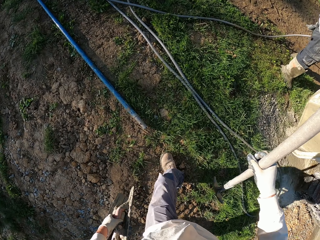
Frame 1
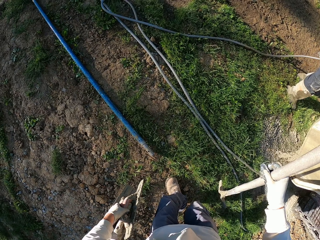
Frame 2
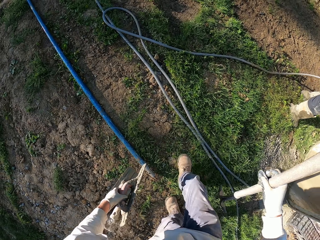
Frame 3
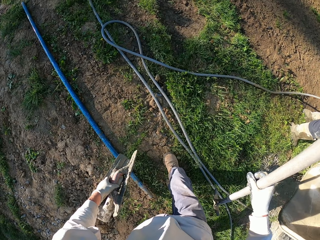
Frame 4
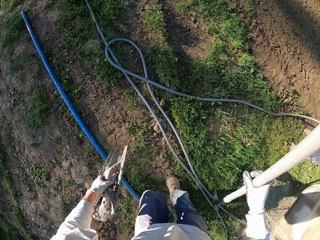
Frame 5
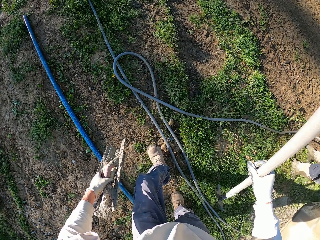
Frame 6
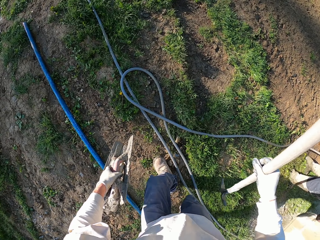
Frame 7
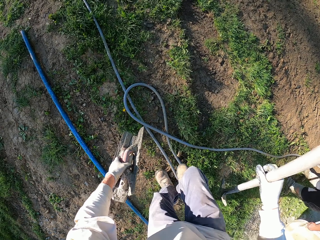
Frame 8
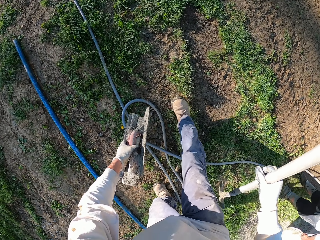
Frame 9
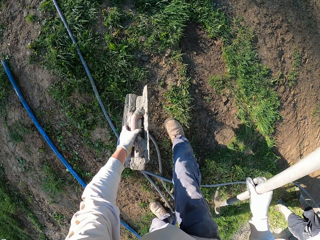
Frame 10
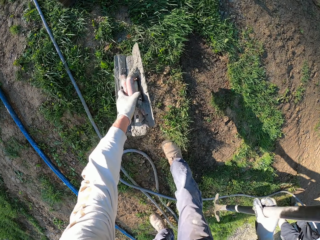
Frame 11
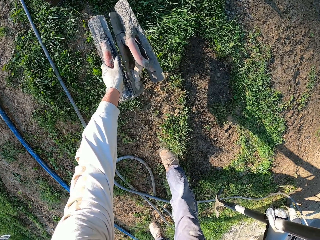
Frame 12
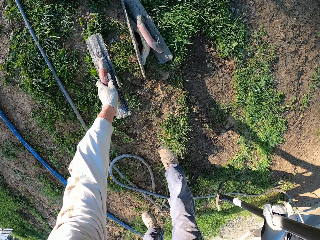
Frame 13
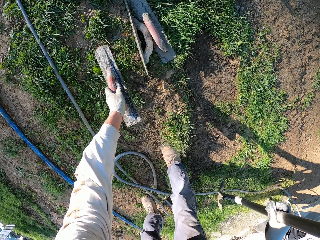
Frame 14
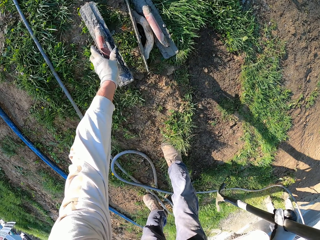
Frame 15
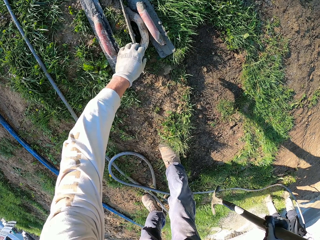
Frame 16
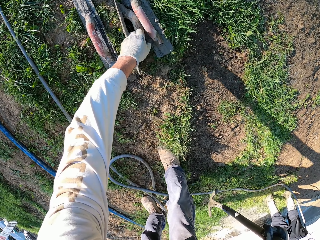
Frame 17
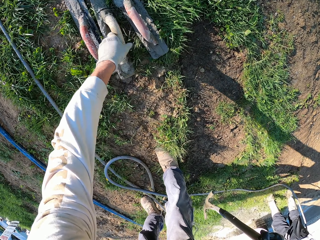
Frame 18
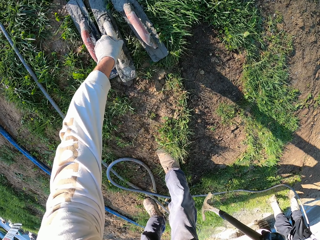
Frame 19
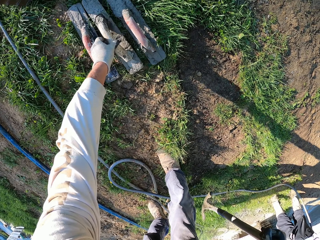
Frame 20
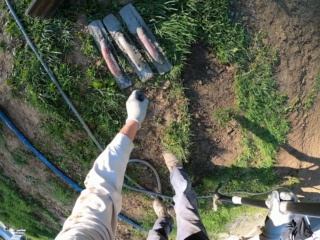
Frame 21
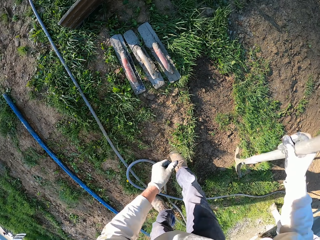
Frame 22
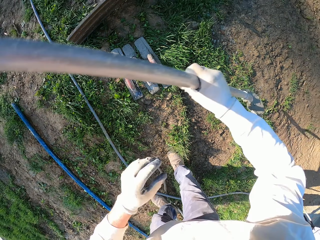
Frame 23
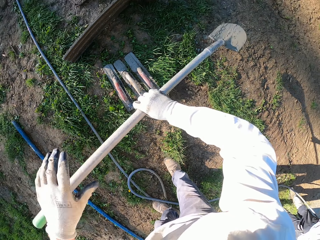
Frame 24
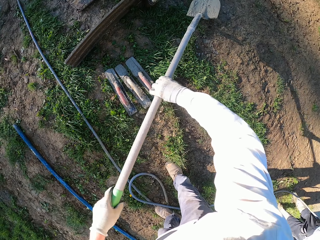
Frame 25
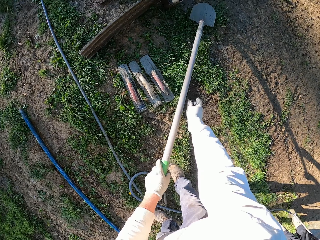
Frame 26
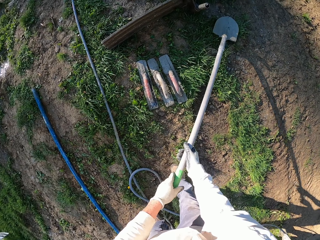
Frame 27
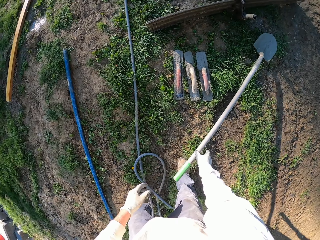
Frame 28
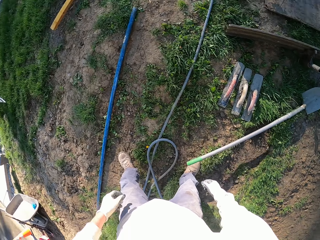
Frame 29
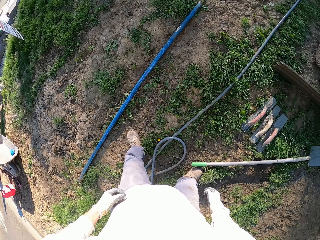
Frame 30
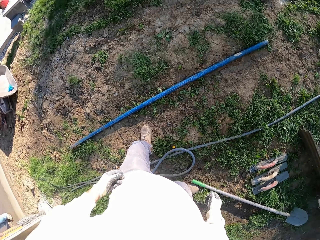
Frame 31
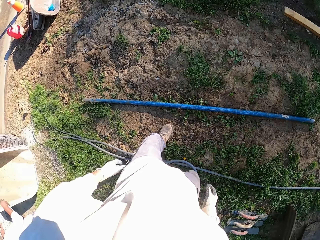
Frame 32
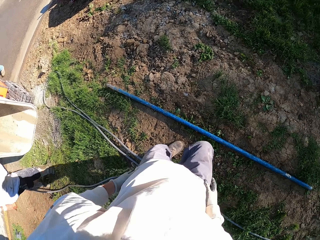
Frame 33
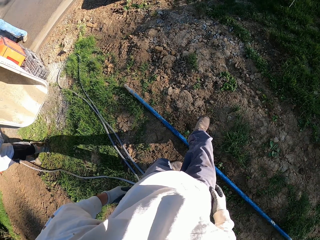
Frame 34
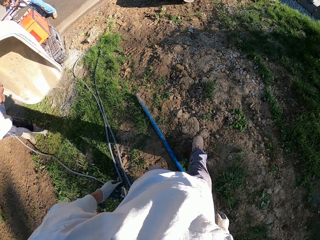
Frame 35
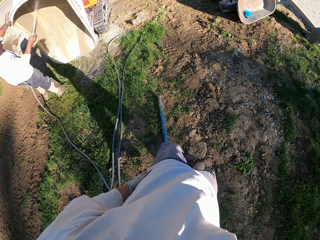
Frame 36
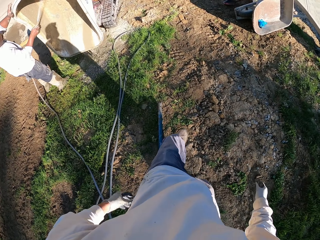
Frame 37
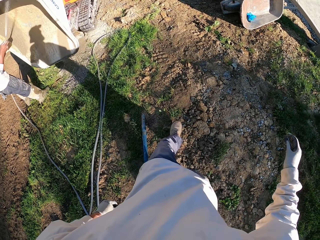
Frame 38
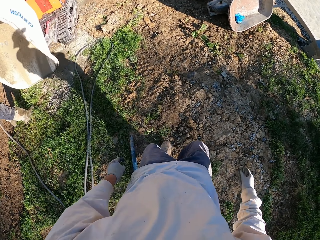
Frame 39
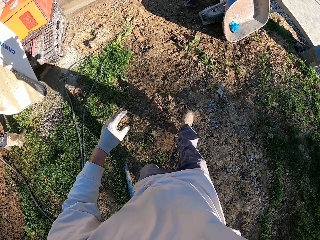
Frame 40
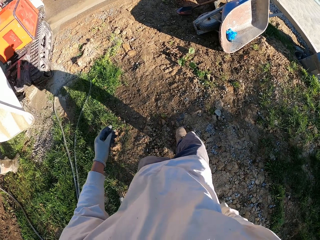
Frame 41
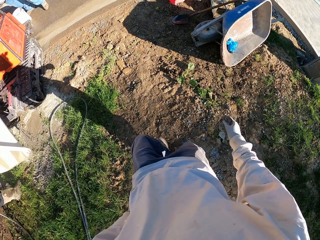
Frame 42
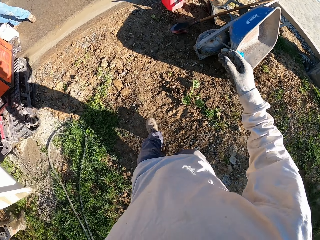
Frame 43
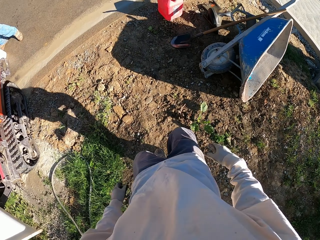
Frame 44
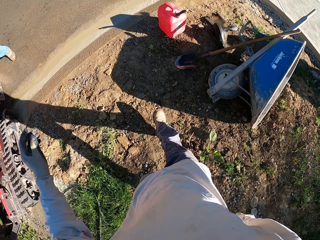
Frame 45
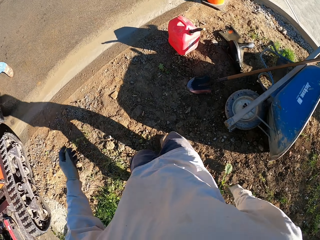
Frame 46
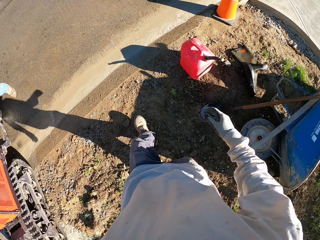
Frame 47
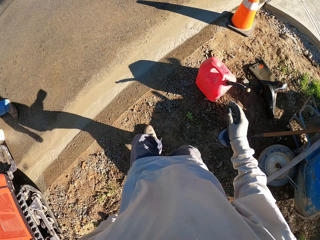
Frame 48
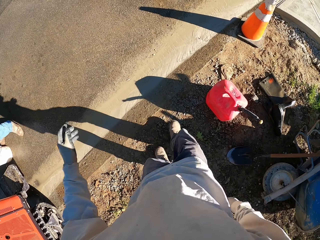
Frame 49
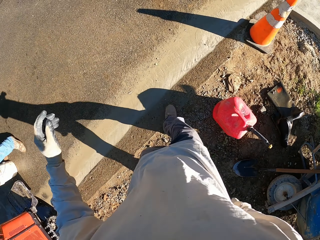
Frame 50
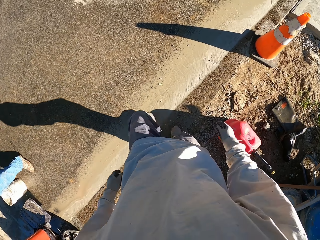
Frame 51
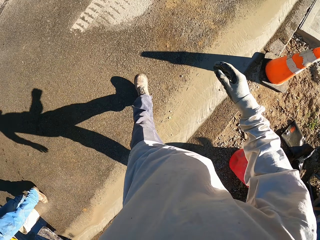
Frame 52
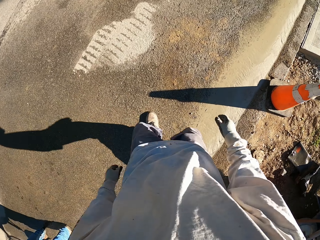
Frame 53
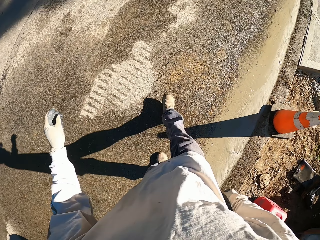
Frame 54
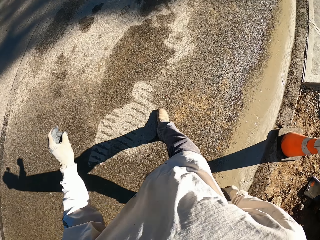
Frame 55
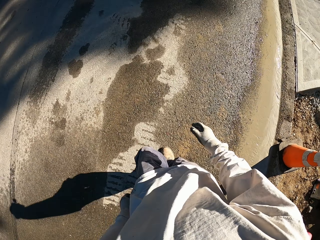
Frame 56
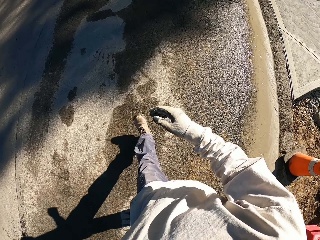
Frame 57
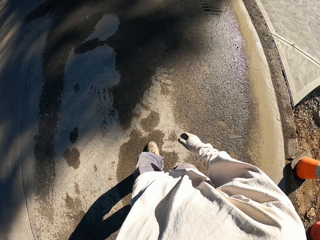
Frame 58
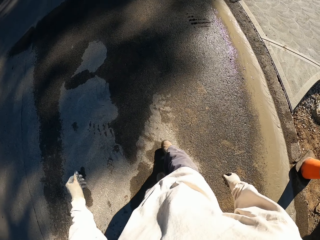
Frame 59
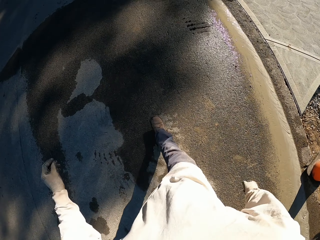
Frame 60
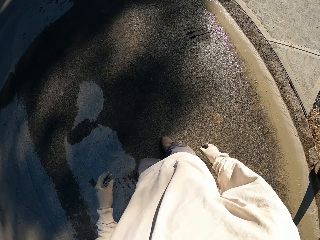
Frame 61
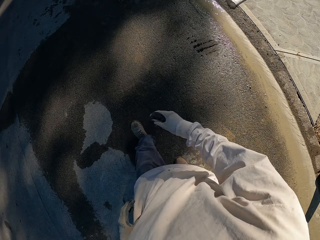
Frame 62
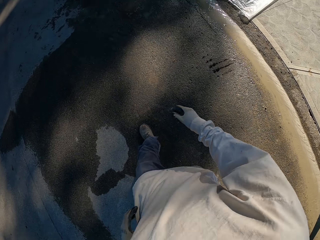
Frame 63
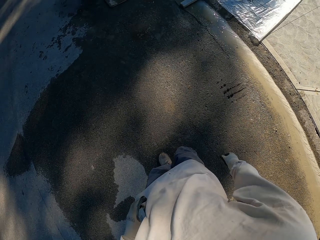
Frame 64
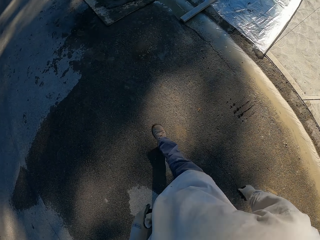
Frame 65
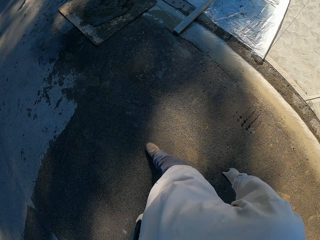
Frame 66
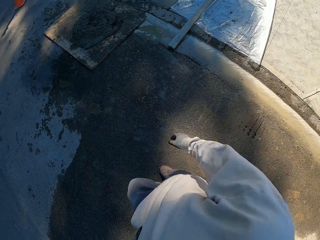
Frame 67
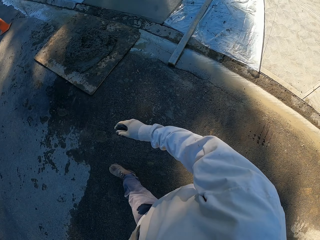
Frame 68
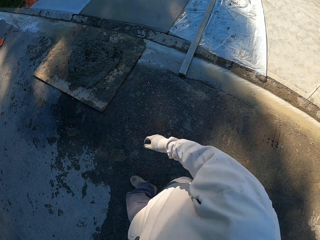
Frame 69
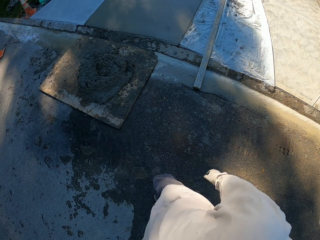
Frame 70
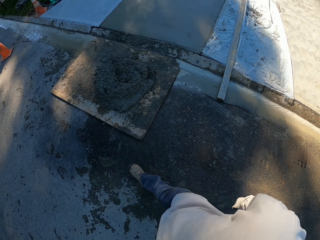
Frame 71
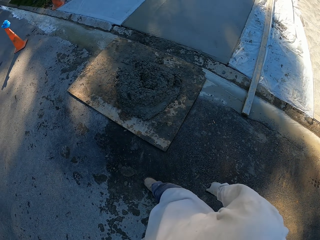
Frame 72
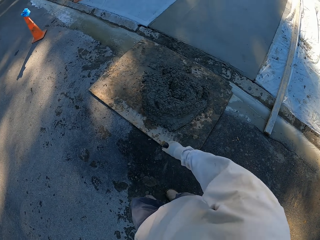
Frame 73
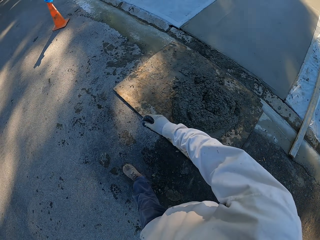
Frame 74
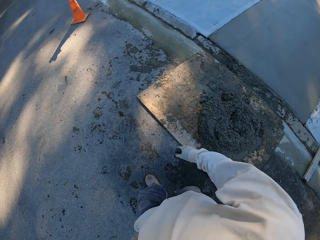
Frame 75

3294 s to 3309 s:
The camera wearer drops the concrete floats on the grass. He turns a concrete float. He holds the masonry trowel. He holds the spade. He puts the spade on the grass. He turns around. He walks. He swings his hands. He walks around.

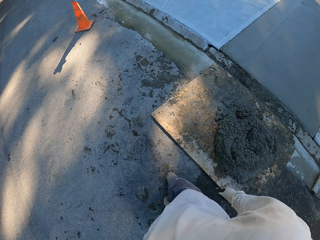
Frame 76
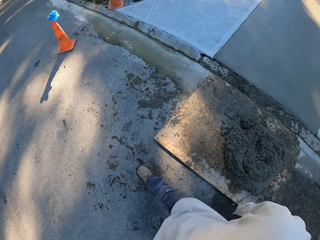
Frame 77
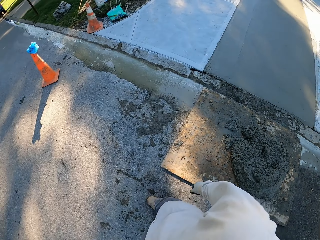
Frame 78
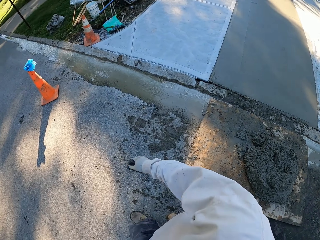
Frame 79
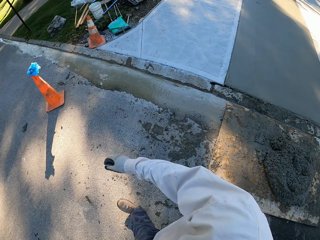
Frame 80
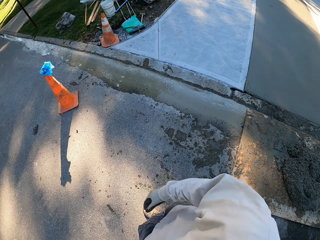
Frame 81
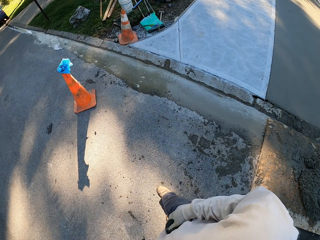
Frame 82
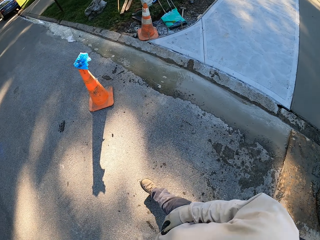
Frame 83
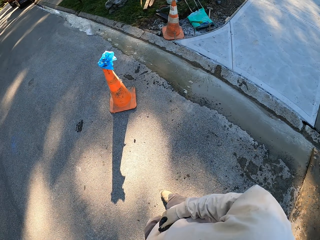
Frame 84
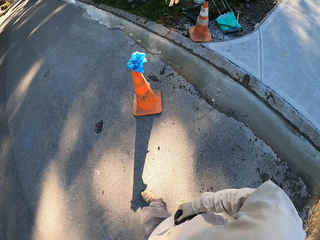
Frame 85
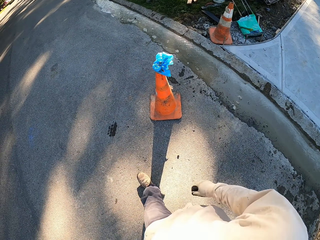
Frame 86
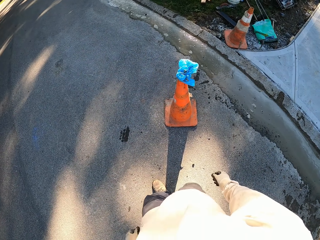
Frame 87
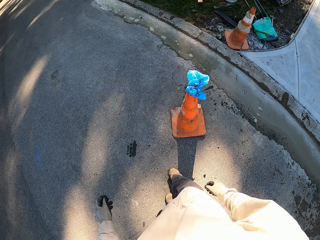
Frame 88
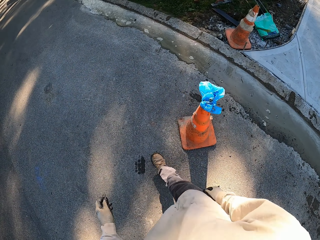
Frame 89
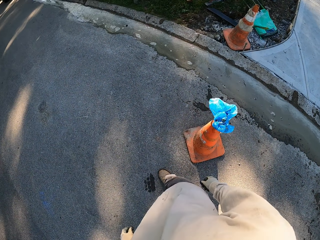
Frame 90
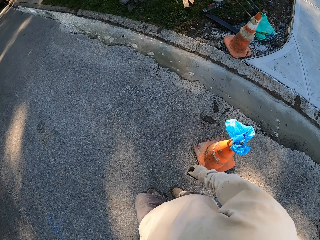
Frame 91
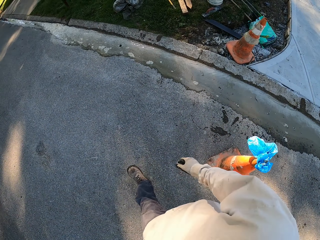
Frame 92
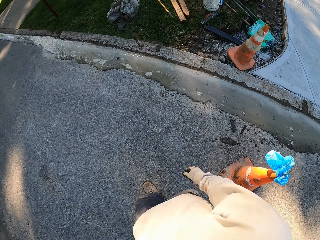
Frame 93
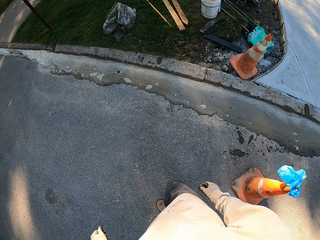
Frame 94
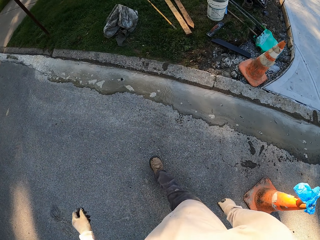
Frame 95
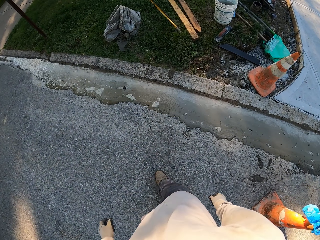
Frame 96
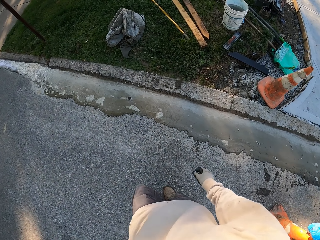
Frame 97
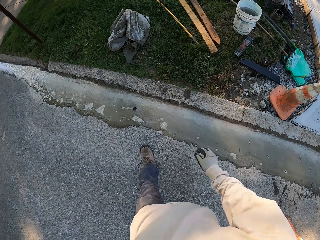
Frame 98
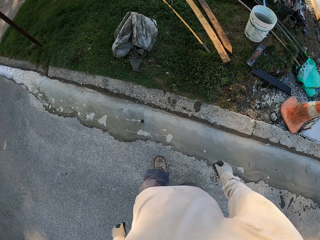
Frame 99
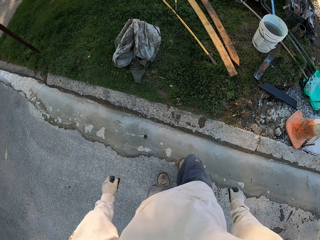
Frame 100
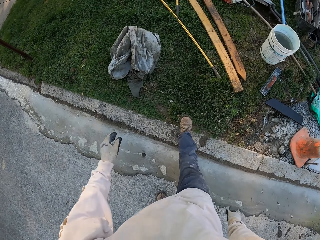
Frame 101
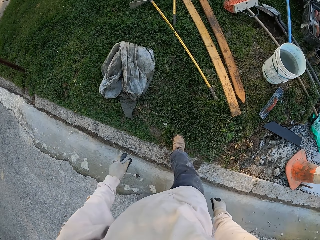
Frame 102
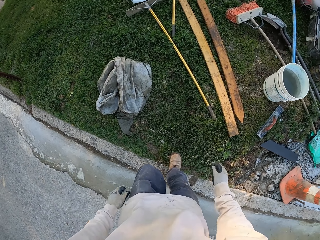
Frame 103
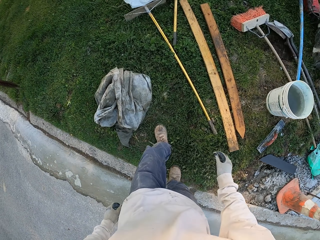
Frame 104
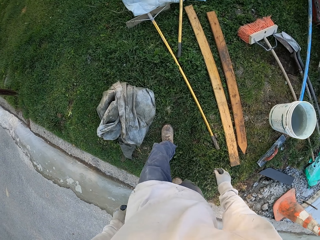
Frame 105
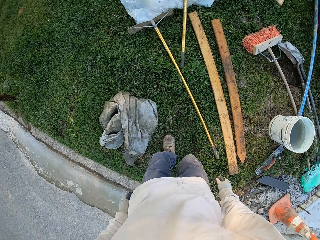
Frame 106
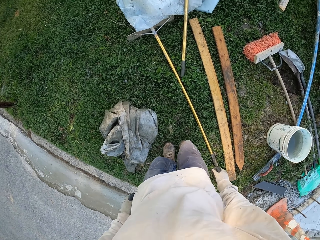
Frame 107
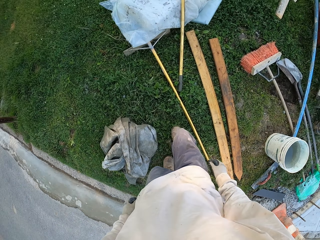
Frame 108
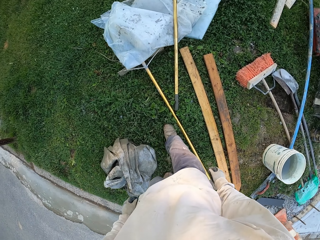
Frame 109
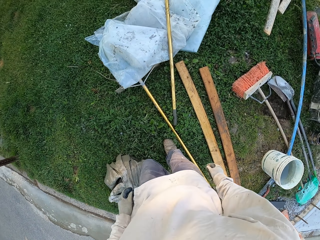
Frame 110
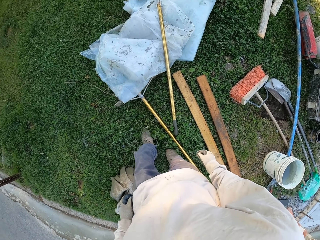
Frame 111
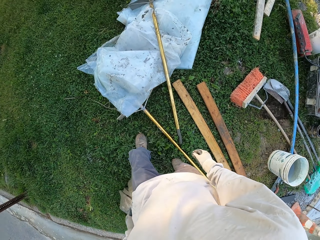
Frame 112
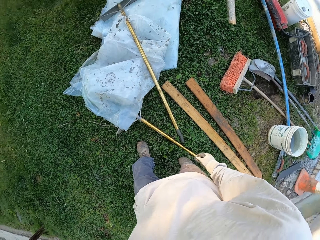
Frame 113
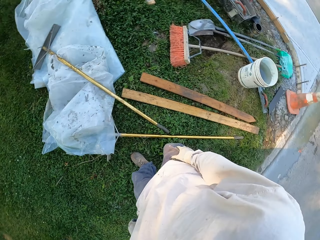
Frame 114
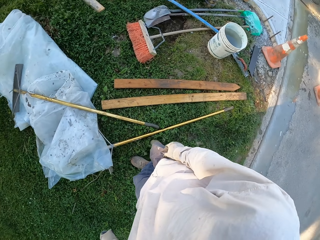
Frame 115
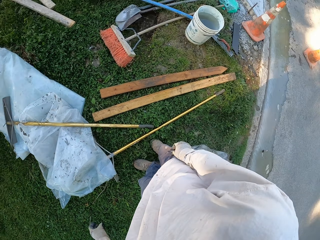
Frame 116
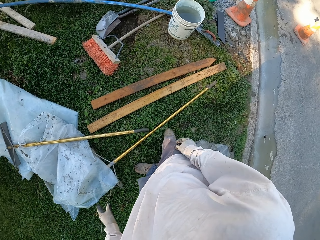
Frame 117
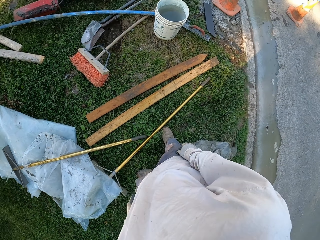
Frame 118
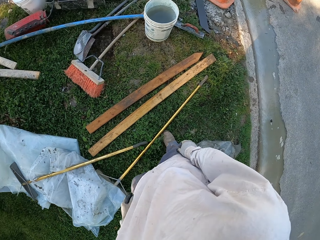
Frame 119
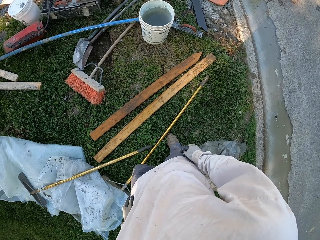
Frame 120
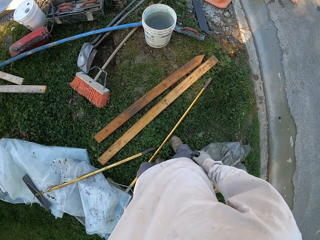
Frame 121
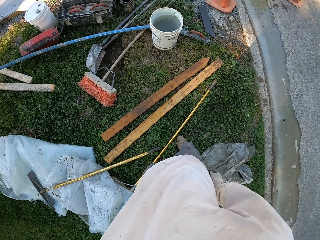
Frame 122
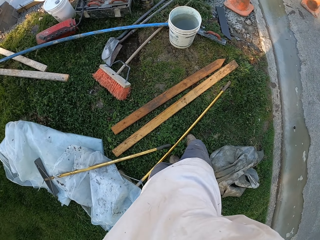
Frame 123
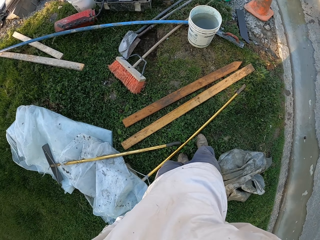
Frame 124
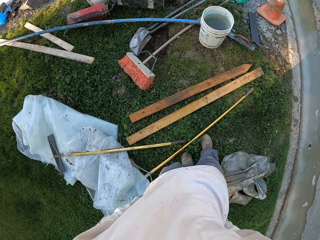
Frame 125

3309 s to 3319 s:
The camera wearer looks around. They stop.
